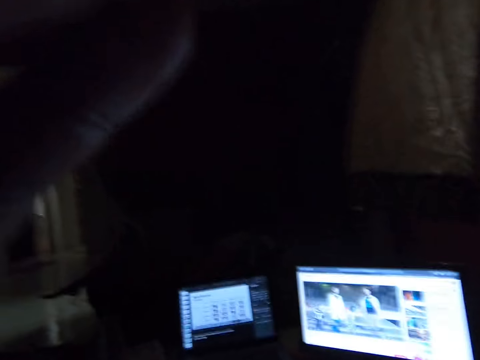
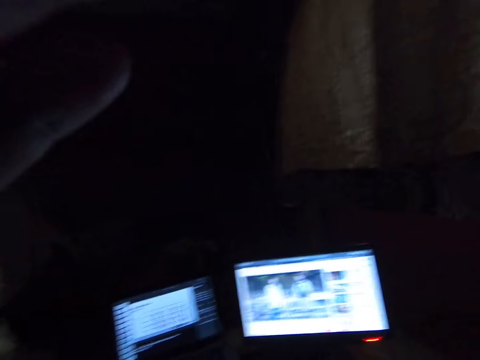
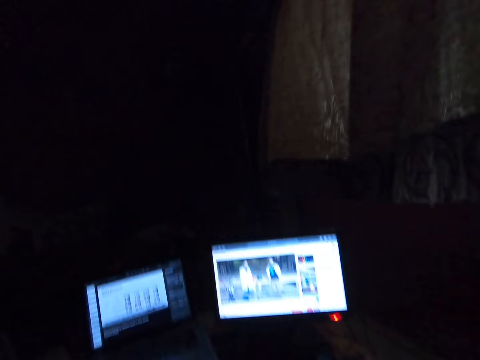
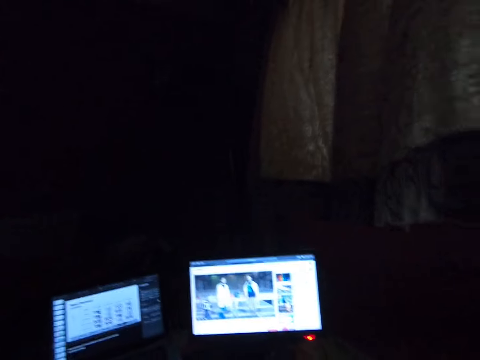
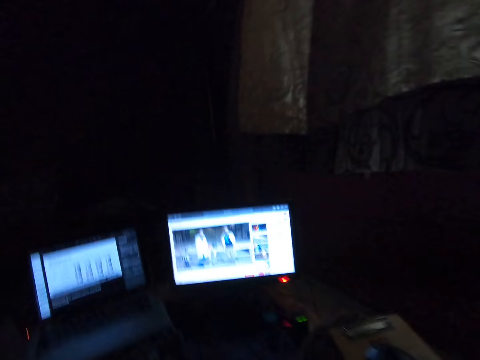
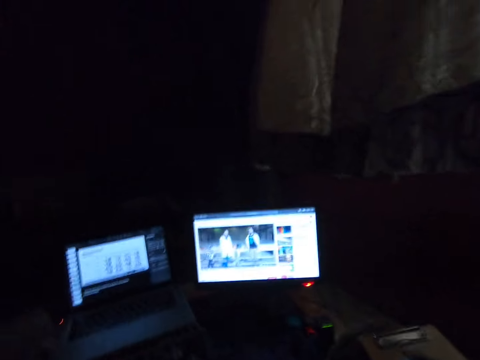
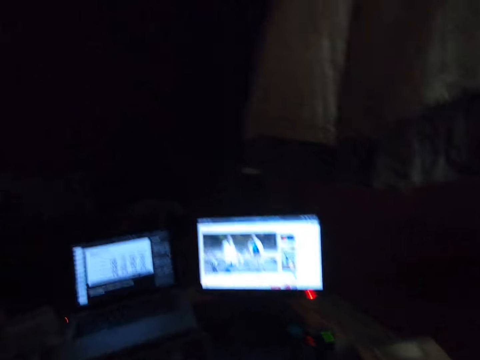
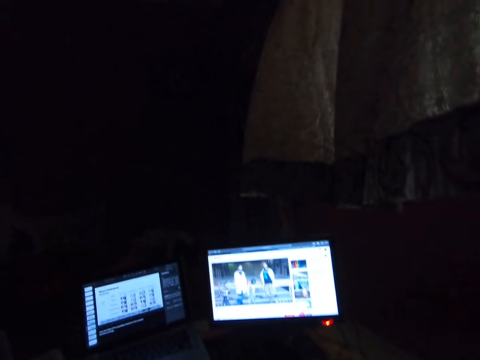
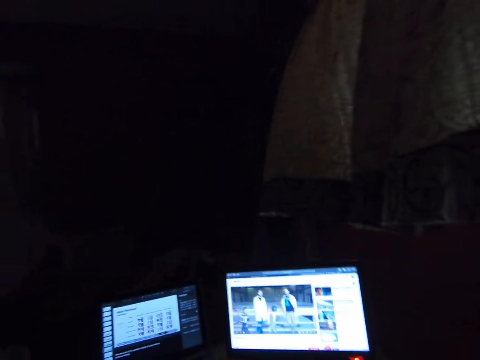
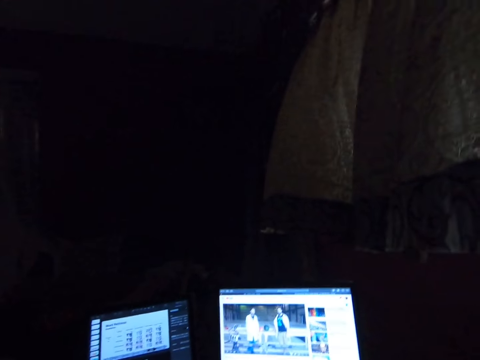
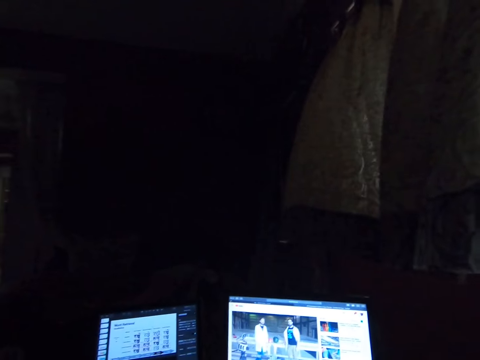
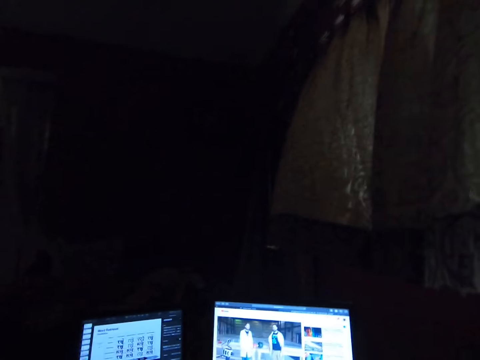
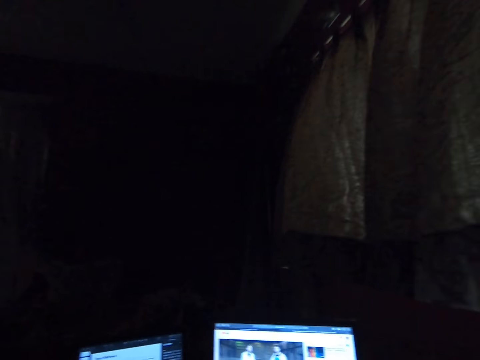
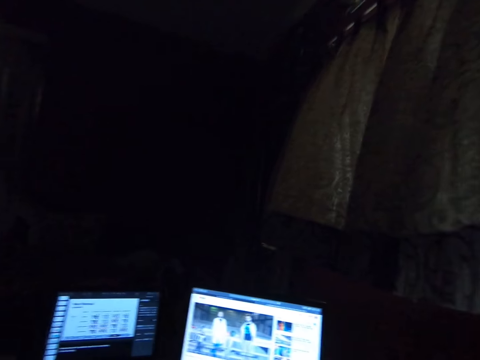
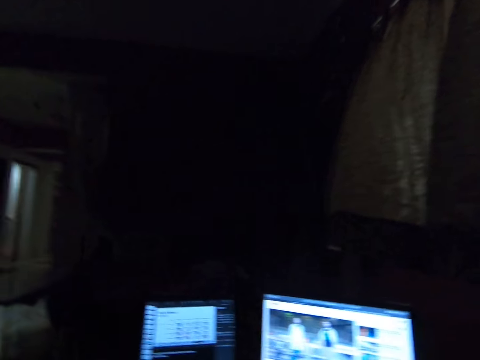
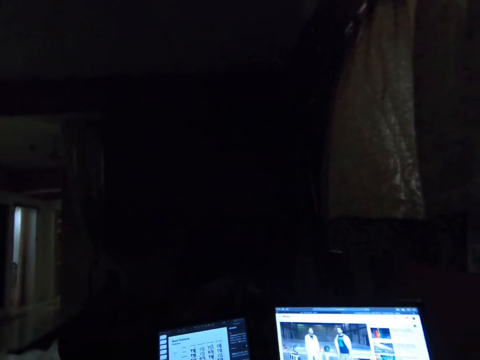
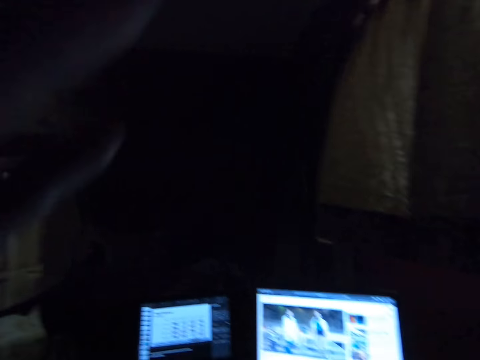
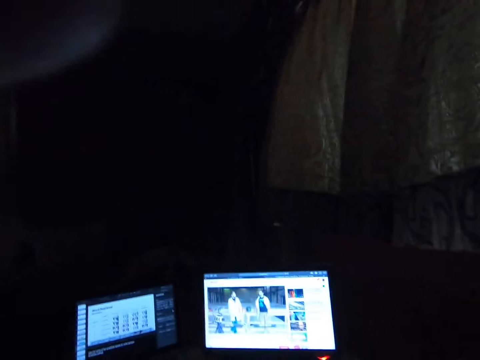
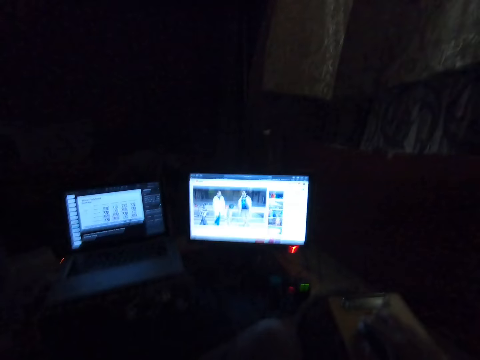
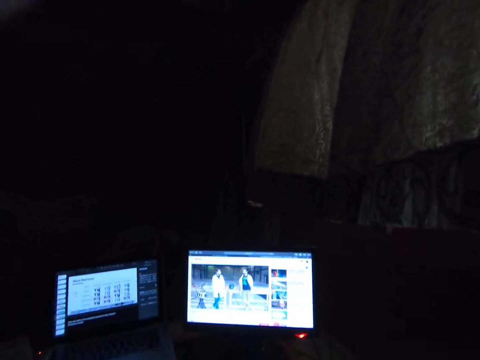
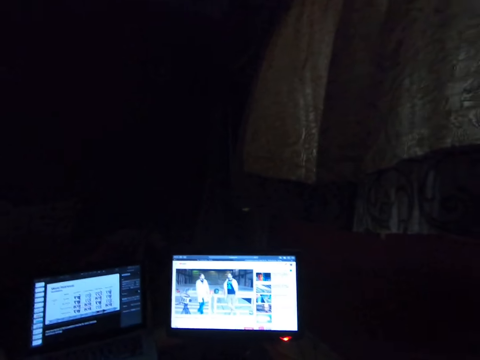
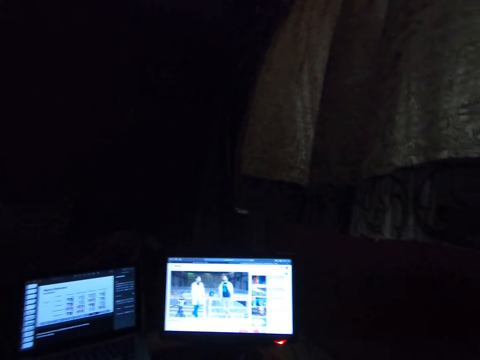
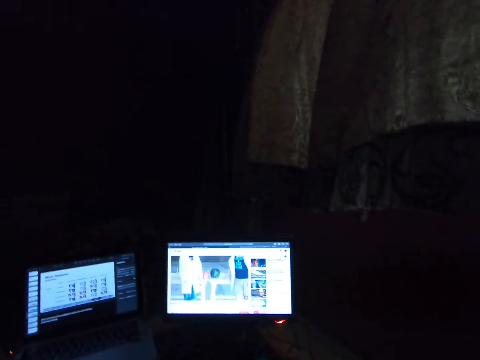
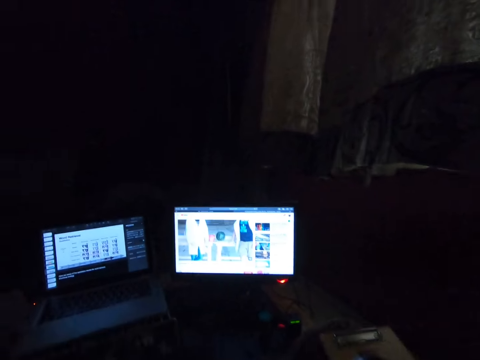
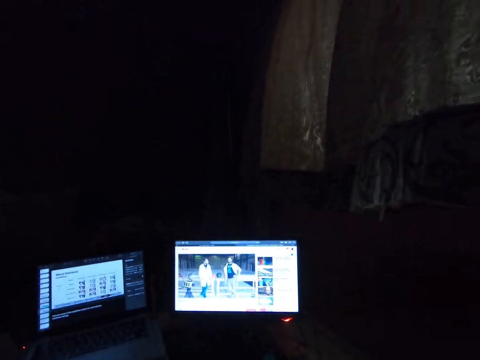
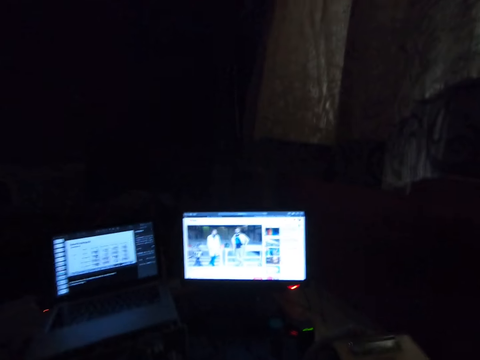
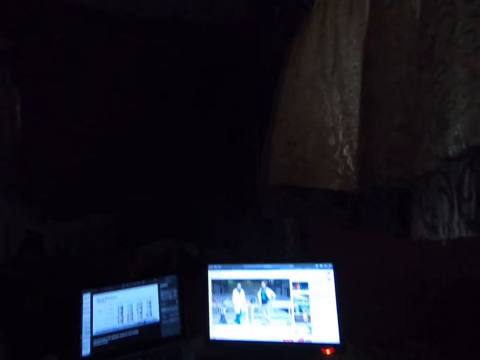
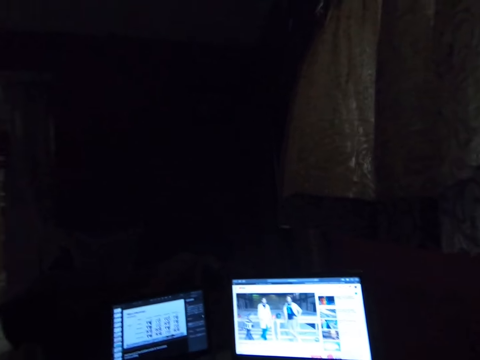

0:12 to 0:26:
The camera wearer watches a movie on a desktop. They lift the hand up. They adjust their camera. They use both a laptop and the desktop. They watch the movie on the desktop again and lift the hand up again.

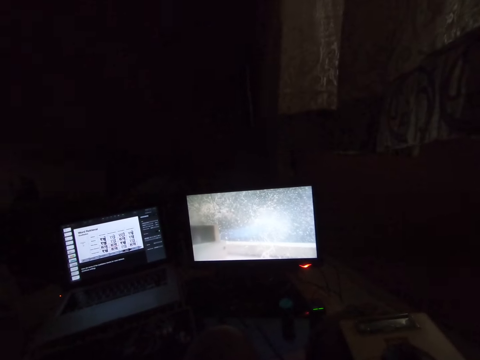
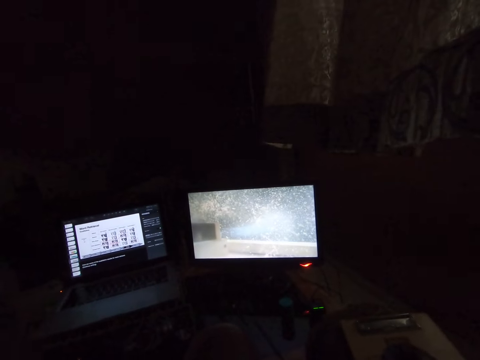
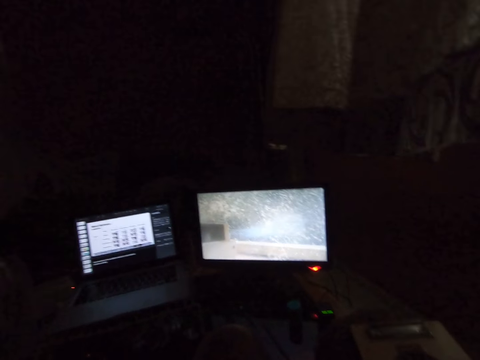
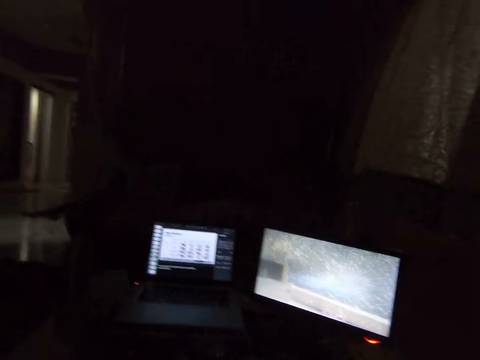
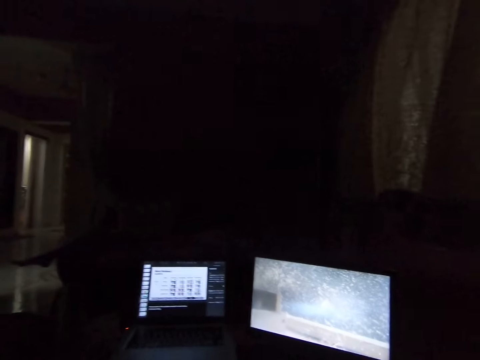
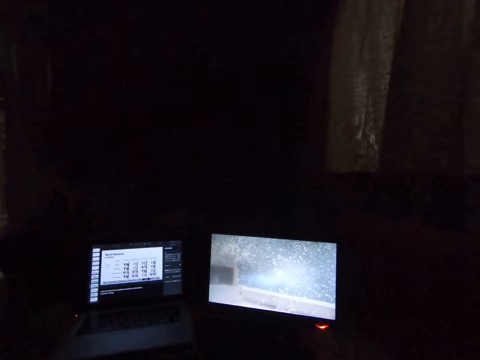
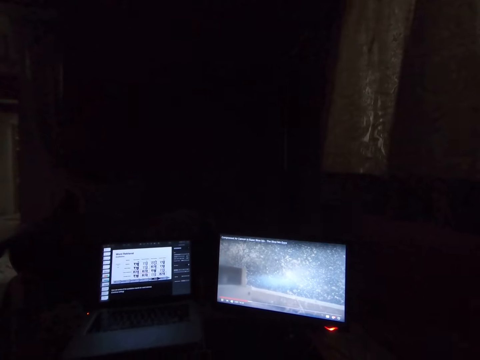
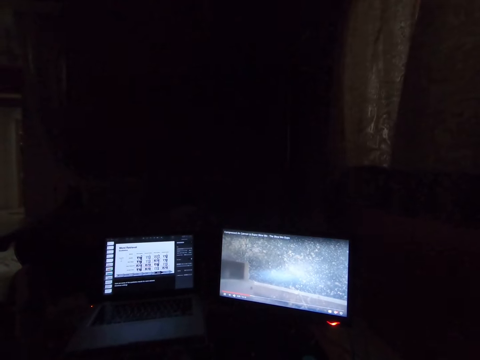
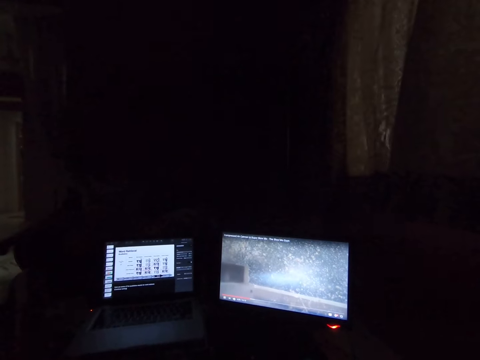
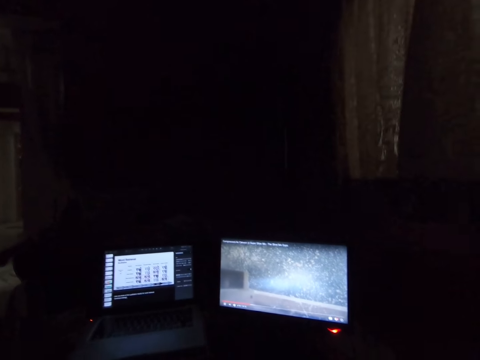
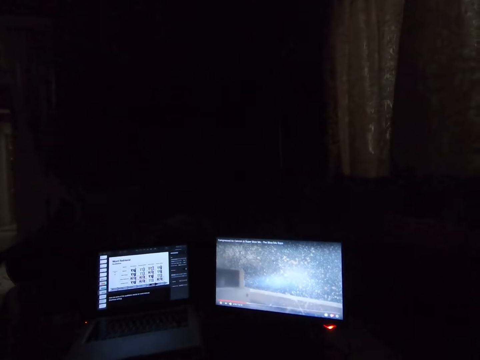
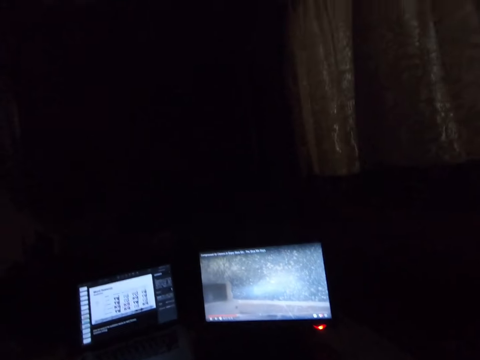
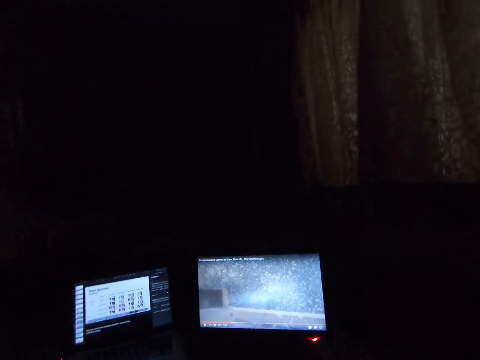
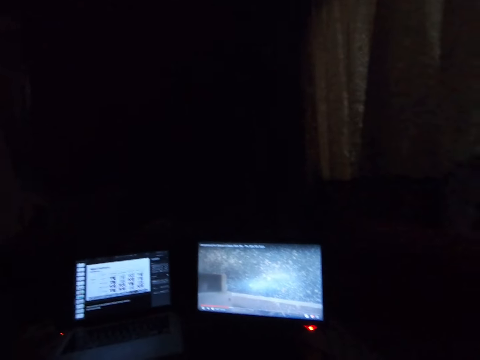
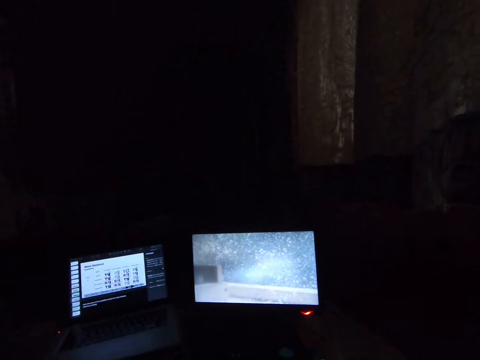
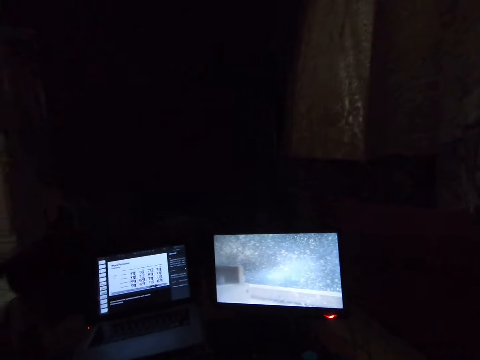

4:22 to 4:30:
The camera wearer looks at the laptop. They watch a video.

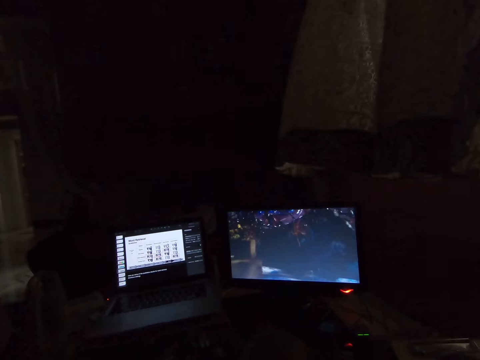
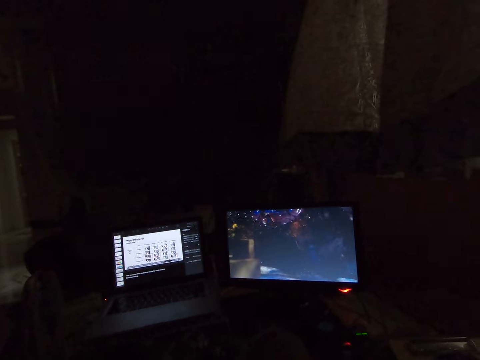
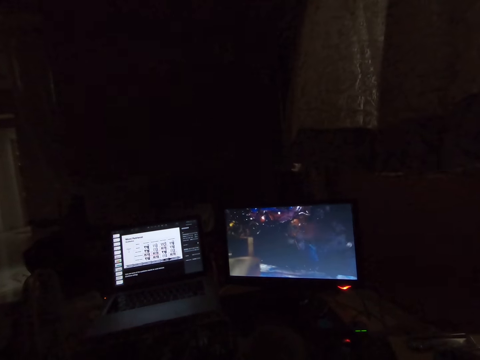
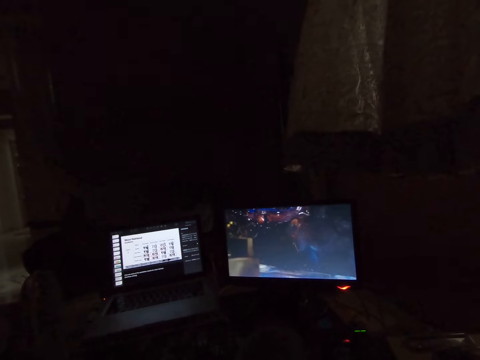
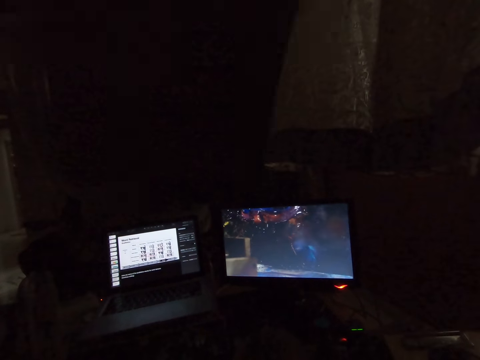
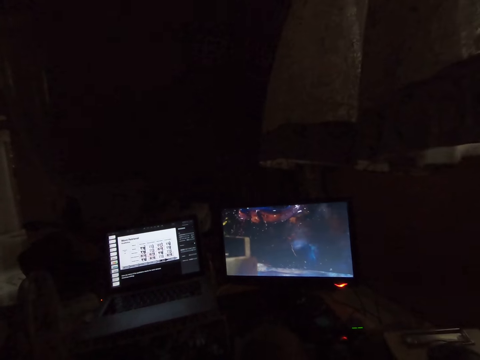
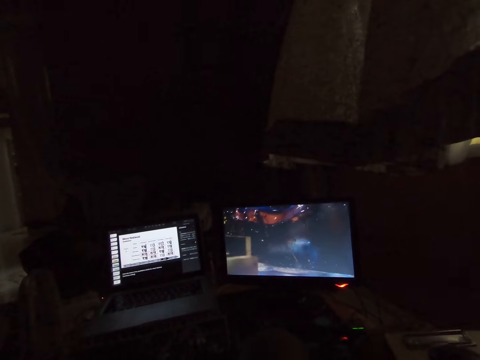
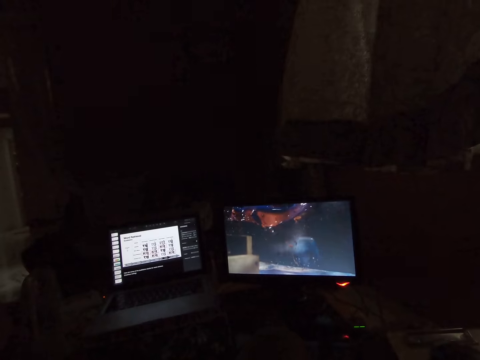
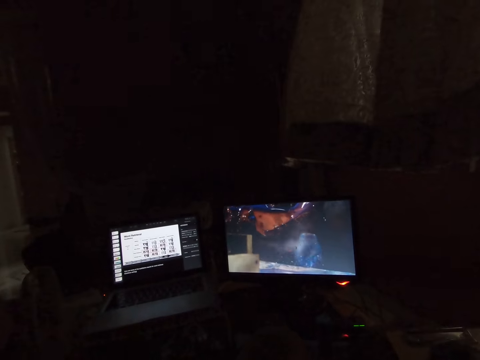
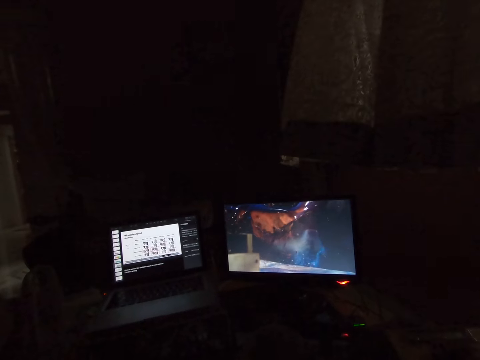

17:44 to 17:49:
The camera wearer stares at the laptop.
